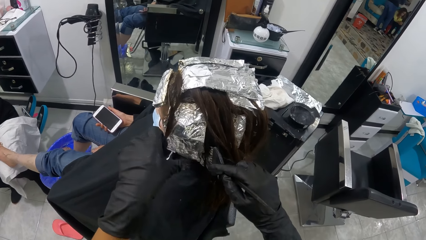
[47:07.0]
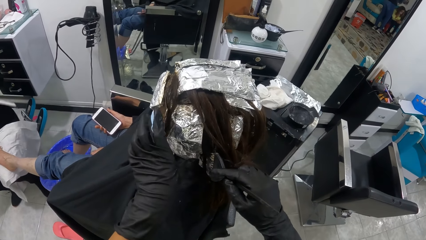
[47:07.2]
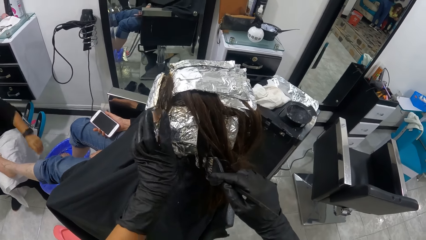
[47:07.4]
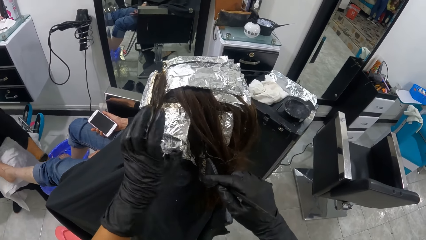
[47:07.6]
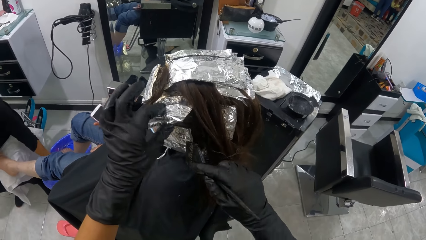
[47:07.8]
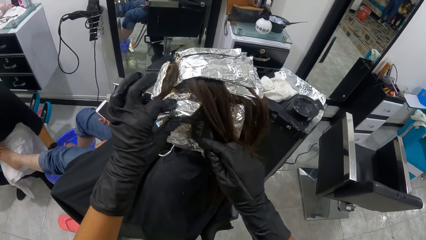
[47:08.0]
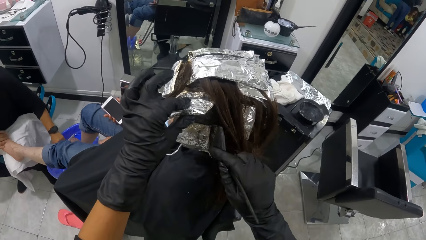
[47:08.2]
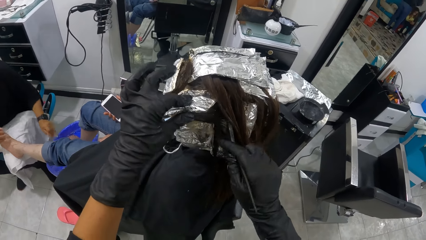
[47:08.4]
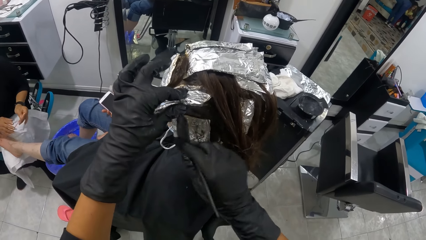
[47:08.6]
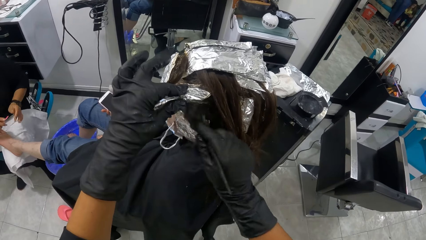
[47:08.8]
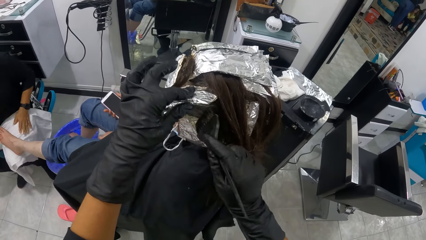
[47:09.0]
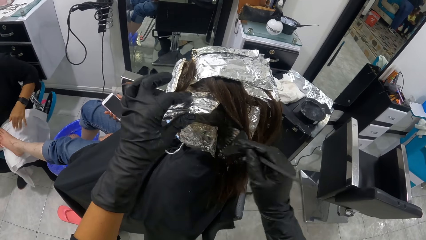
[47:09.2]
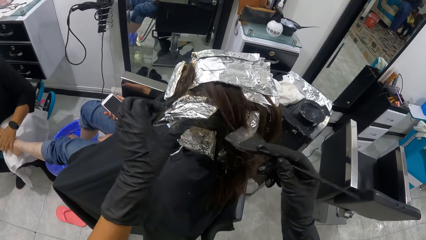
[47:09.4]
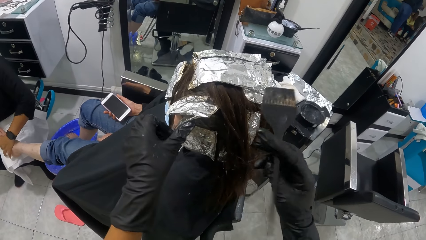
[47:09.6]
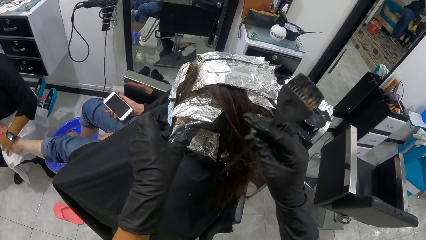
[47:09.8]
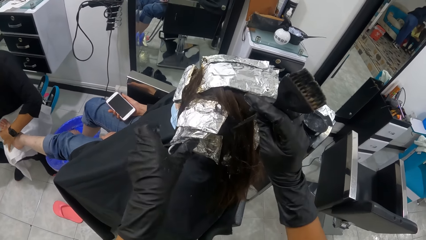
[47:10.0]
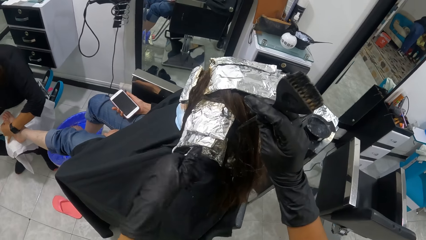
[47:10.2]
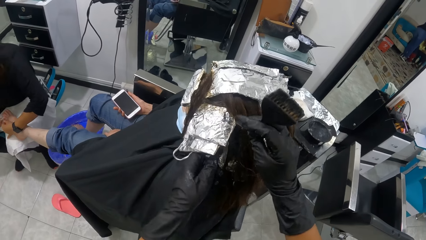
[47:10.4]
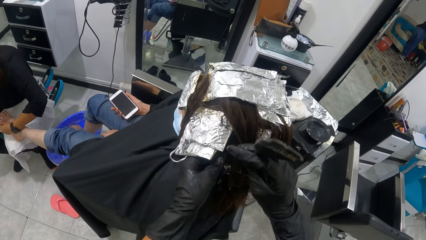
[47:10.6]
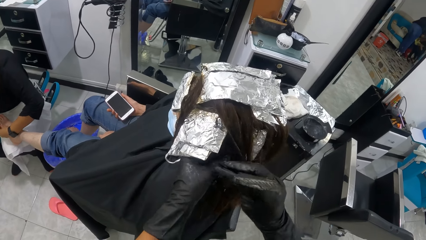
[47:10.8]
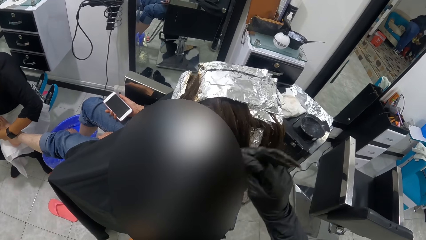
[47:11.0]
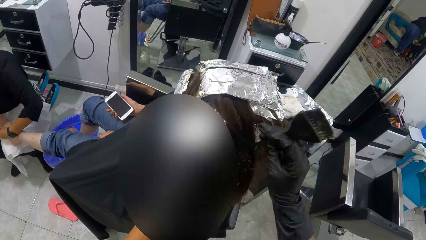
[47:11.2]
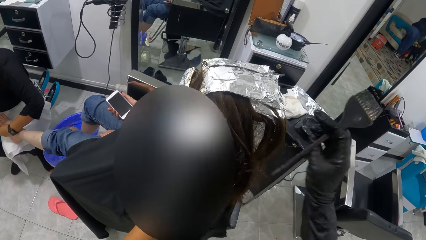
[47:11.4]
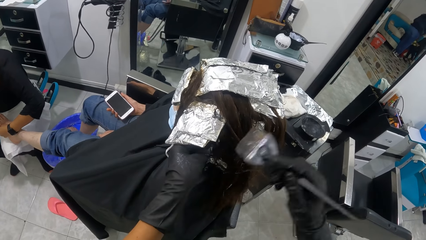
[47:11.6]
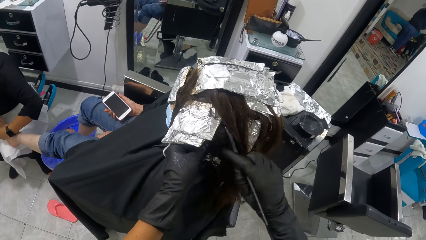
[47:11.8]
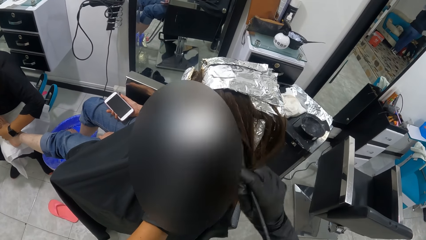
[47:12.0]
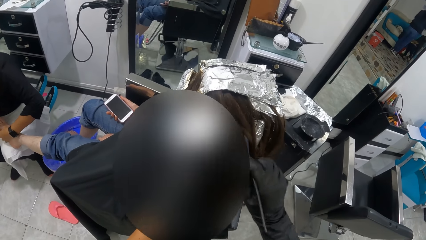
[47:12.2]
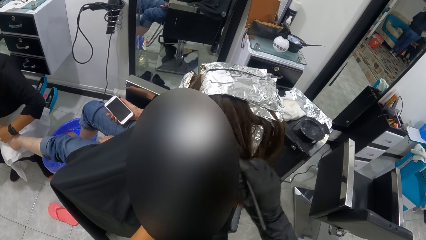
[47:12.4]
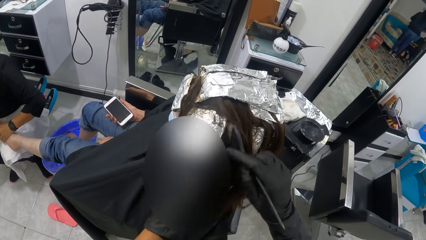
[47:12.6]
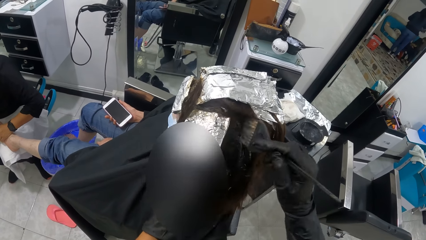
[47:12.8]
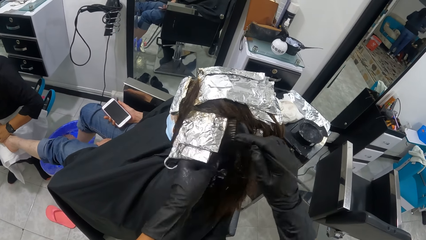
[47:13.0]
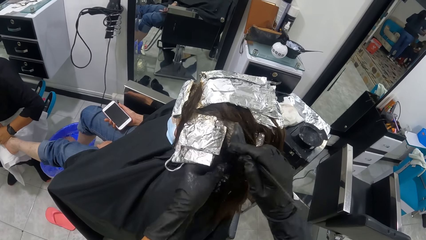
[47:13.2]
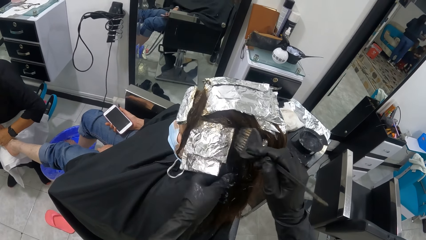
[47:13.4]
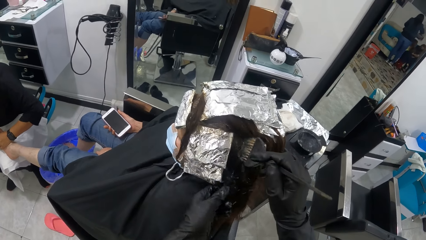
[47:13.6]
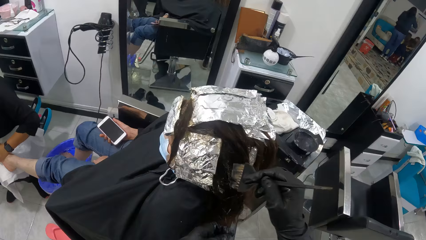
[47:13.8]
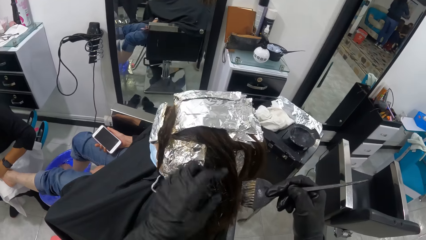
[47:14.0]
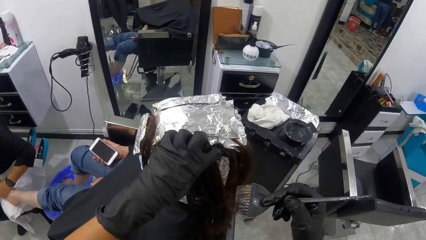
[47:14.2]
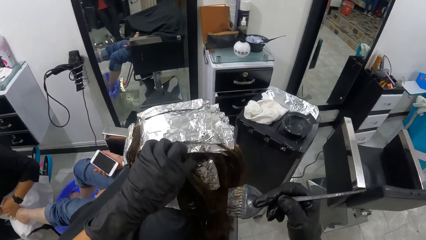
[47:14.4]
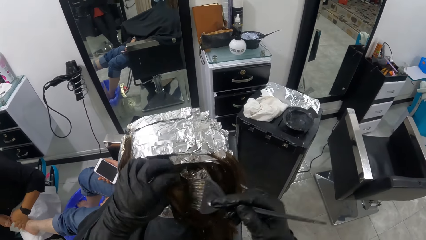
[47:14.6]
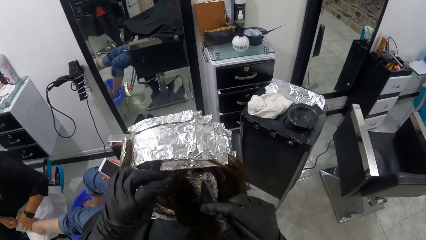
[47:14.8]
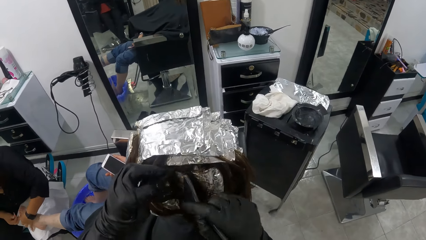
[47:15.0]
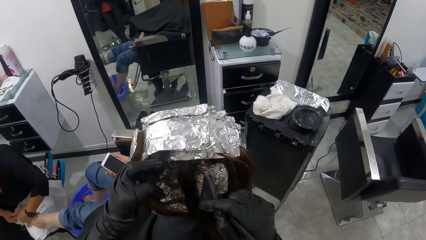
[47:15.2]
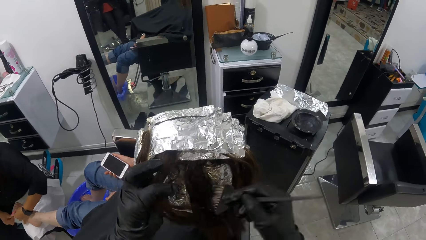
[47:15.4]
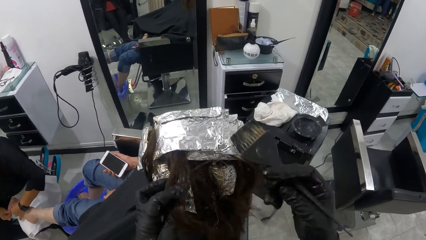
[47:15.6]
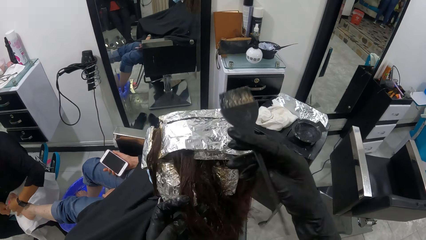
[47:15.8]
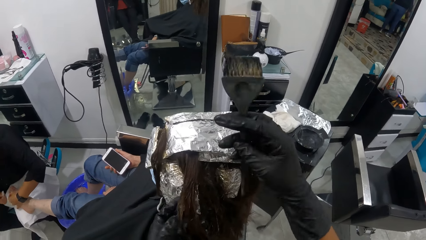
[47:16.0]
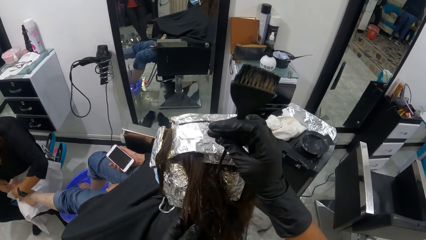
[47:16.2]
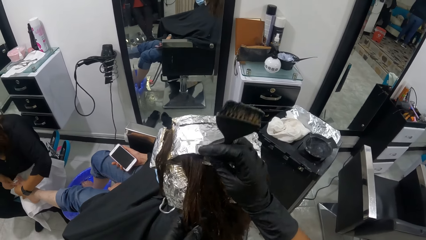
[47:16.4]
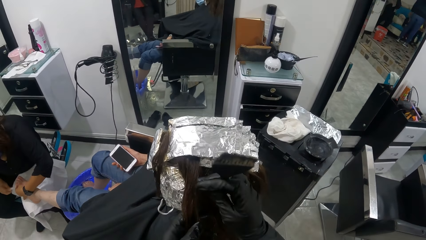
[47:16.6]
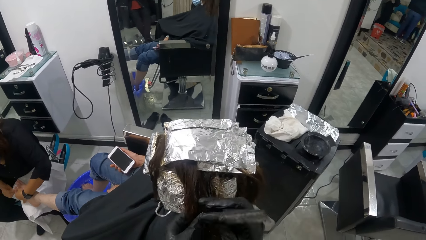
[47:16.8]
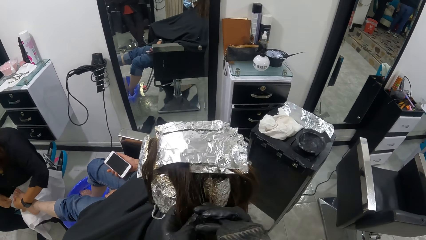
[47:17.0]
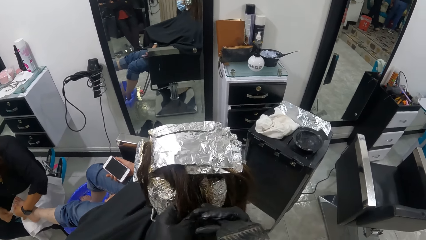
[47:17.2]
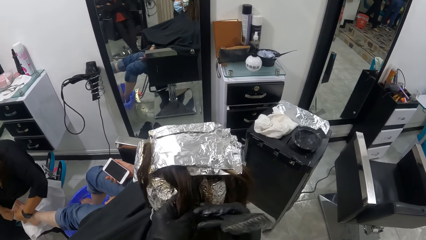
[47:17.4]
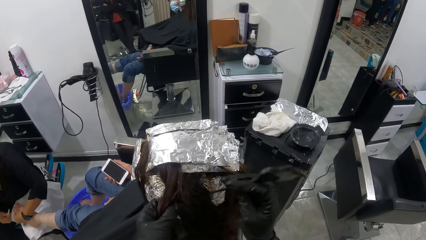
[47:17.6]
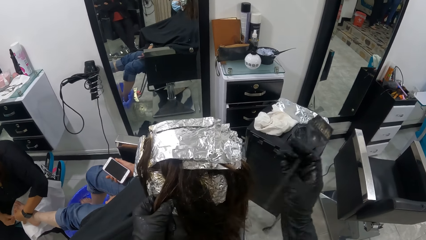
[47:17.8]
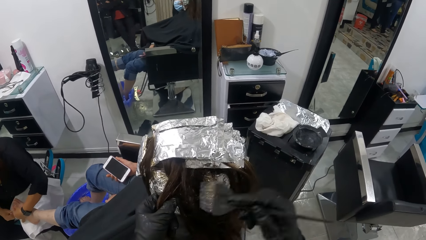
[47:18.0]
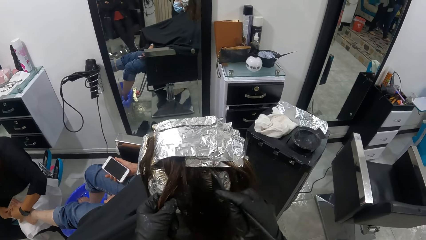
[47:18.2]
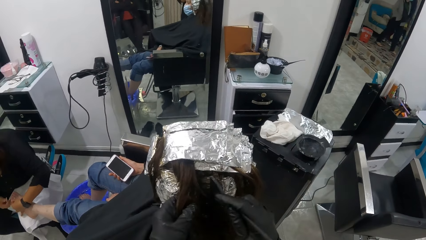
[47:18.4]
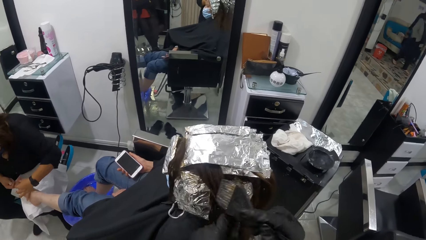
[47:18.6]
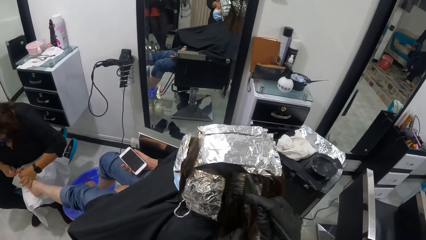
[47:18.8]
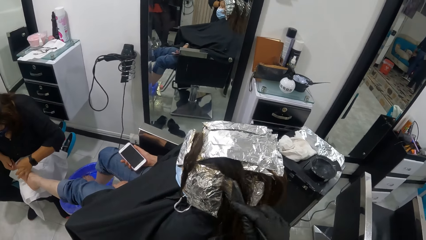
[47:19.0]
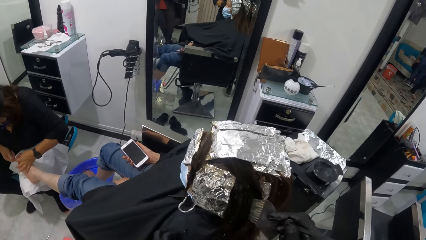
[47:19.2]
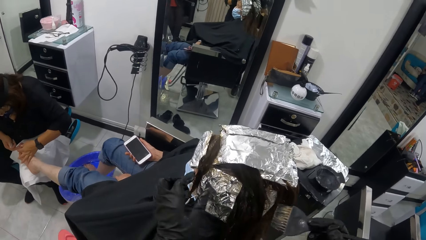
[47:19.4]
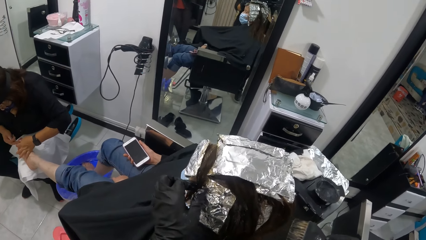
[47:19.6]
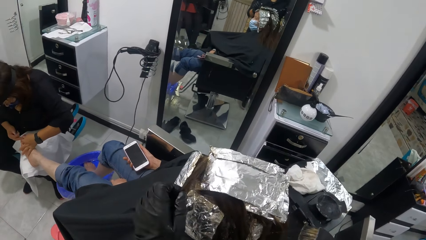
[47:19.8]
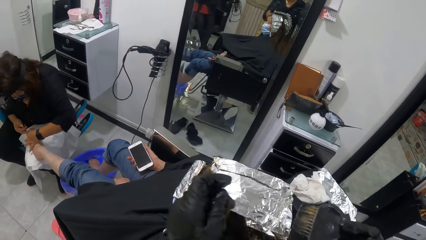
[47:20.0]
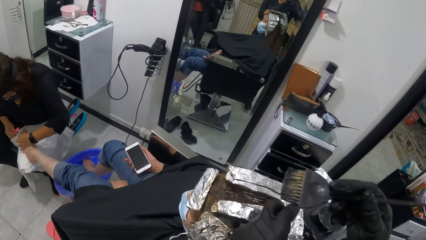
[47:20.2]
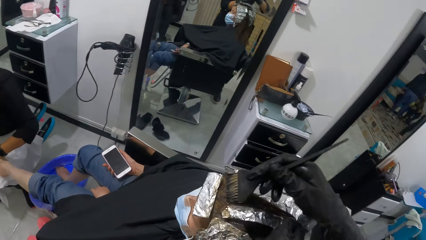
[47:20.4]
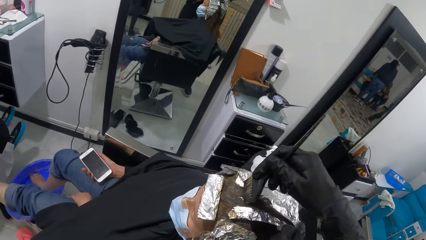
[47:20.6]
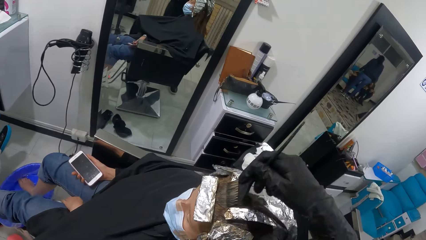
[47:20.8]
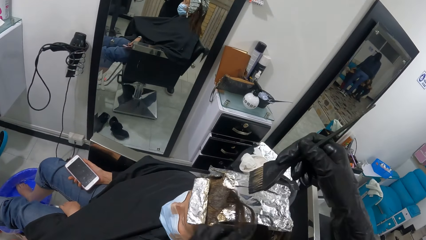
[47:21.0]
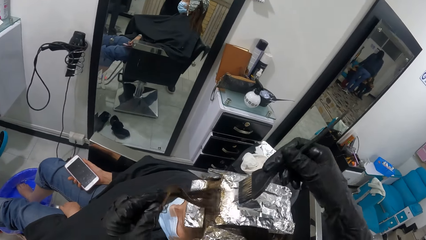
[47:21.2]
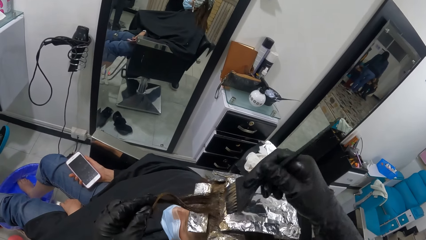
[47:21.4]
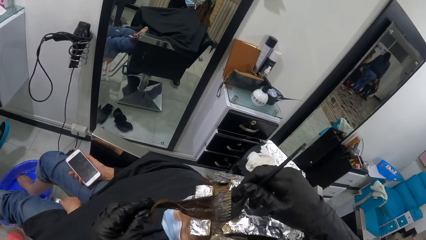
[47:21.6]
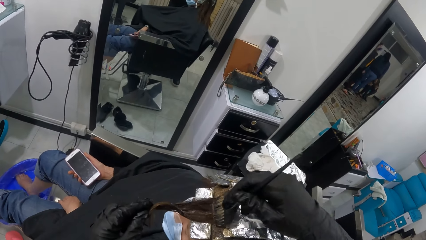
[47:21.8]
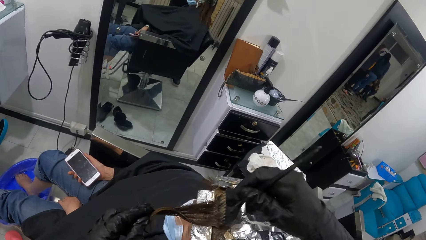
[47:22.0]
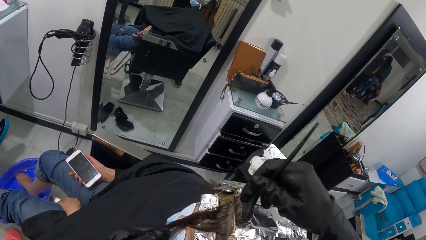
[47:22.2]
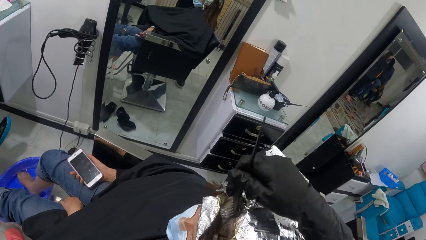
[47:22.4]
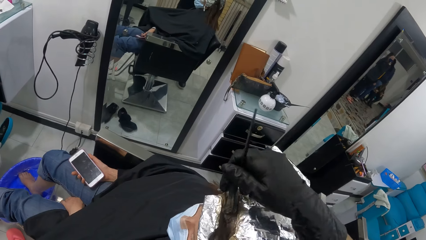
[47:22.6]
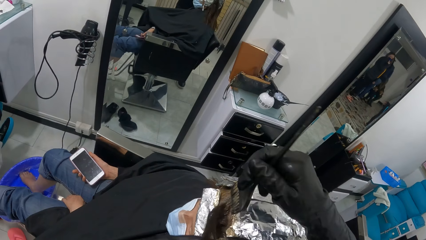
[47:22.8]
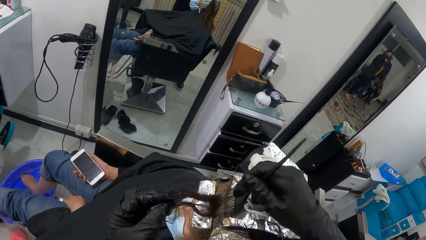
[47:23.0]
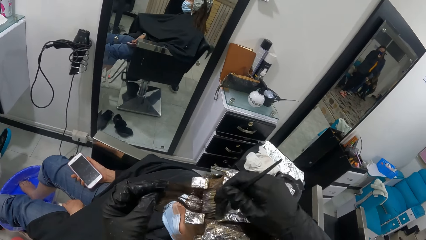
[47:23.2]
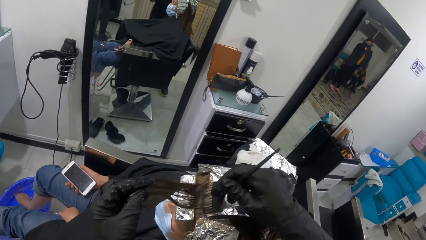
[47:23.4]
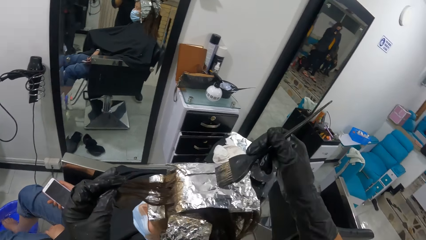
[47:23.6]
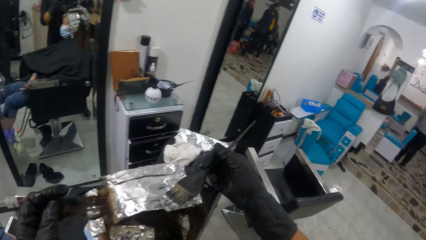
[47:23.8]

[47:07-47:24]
A woman dips the hand inside the basin. The woman massages the leg. The camera wearer separates the hair. They apply dye to the hair. They separate the hair. They apply dye to the hair.
